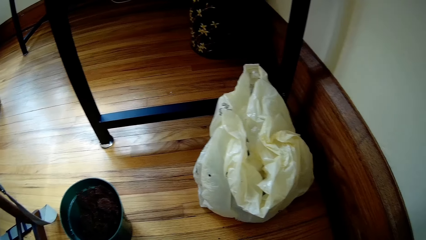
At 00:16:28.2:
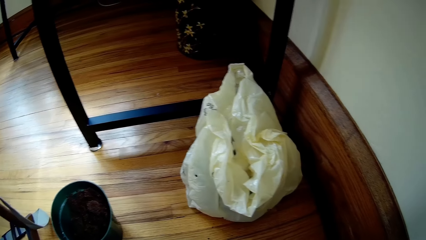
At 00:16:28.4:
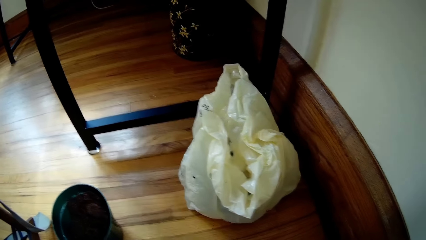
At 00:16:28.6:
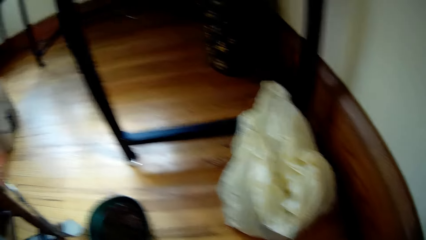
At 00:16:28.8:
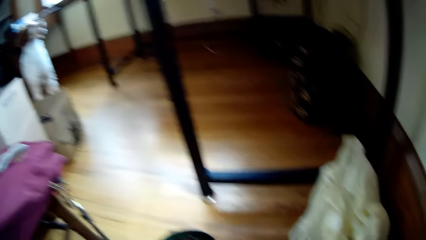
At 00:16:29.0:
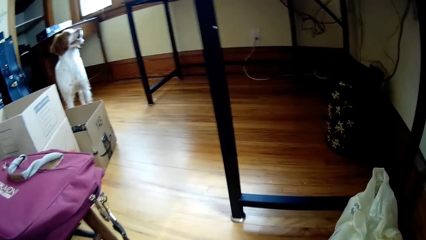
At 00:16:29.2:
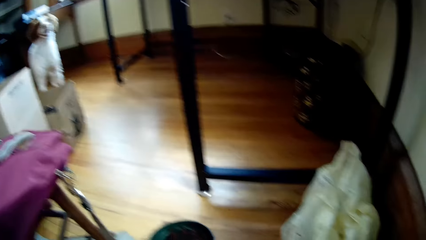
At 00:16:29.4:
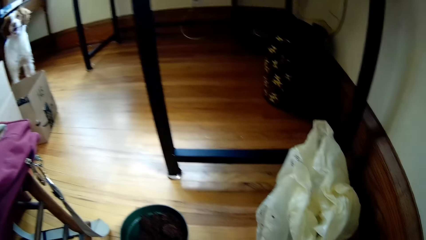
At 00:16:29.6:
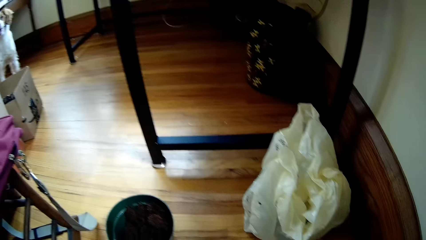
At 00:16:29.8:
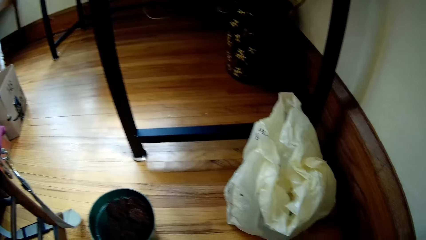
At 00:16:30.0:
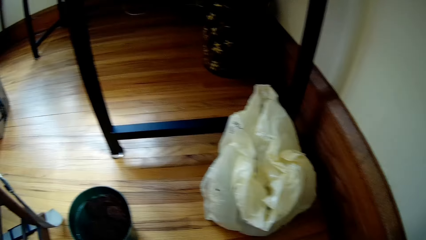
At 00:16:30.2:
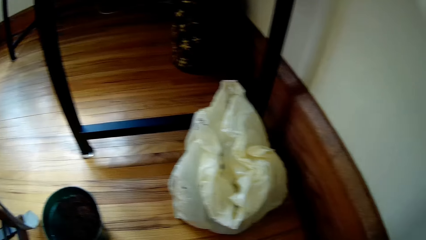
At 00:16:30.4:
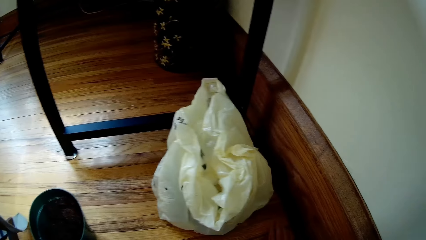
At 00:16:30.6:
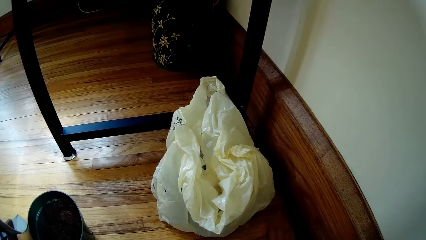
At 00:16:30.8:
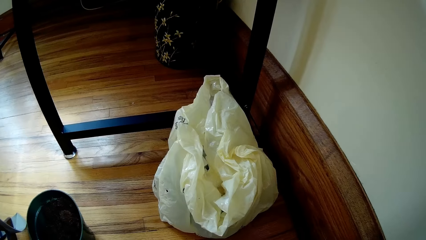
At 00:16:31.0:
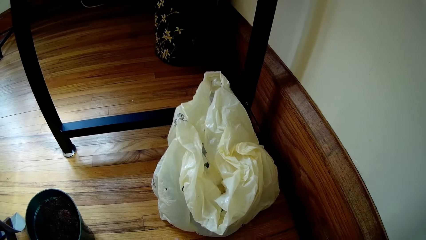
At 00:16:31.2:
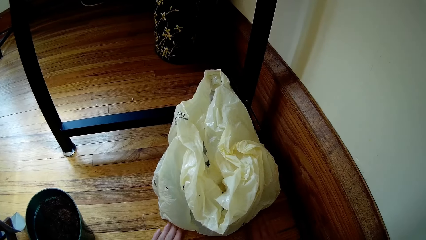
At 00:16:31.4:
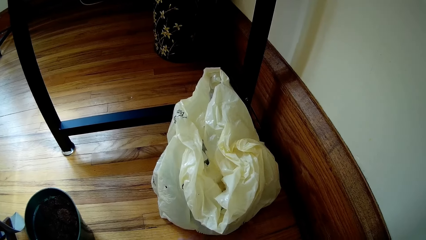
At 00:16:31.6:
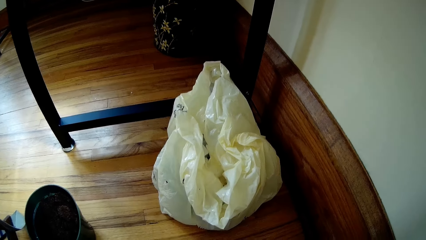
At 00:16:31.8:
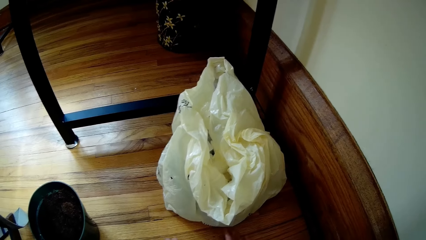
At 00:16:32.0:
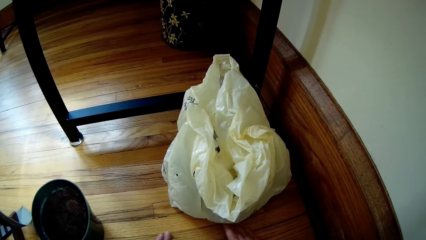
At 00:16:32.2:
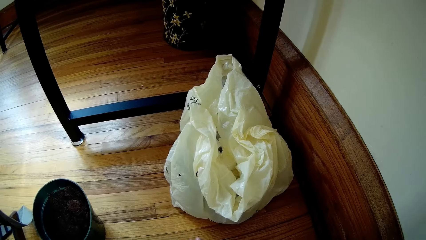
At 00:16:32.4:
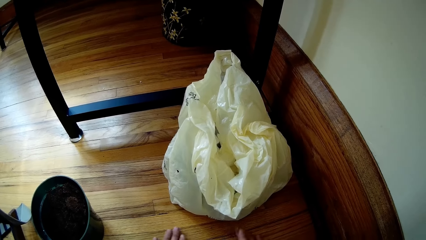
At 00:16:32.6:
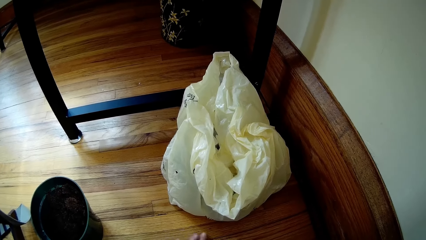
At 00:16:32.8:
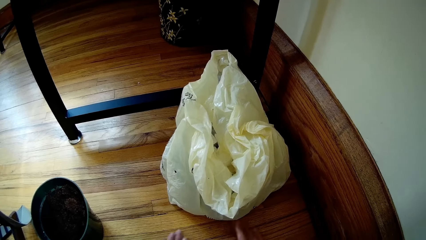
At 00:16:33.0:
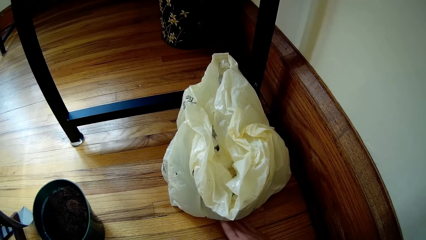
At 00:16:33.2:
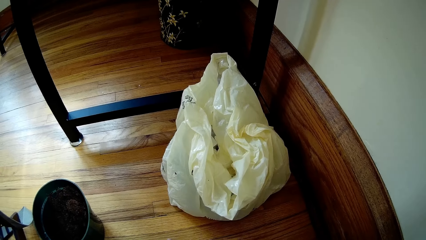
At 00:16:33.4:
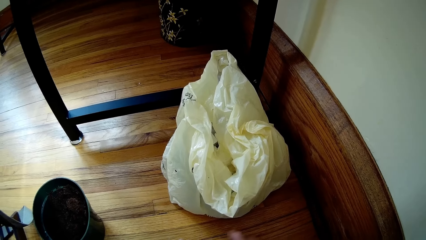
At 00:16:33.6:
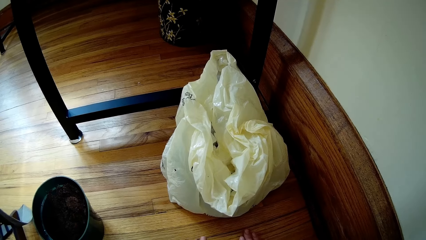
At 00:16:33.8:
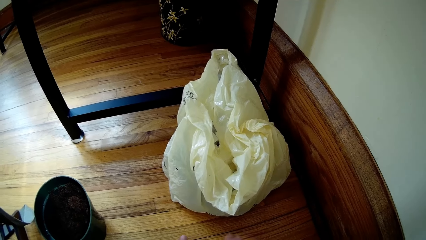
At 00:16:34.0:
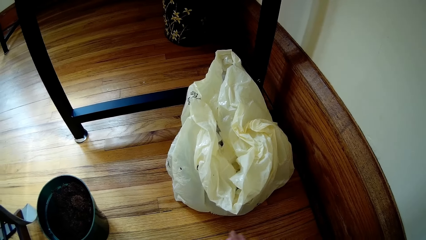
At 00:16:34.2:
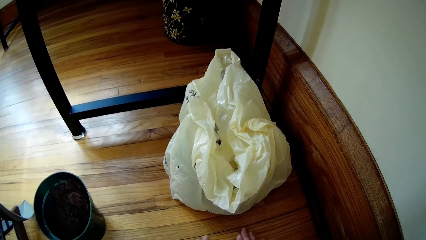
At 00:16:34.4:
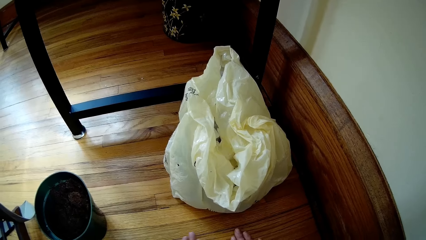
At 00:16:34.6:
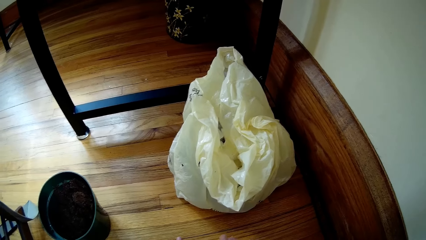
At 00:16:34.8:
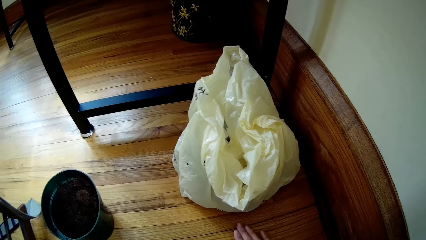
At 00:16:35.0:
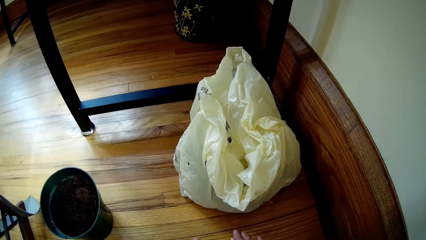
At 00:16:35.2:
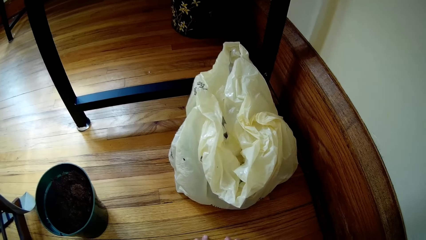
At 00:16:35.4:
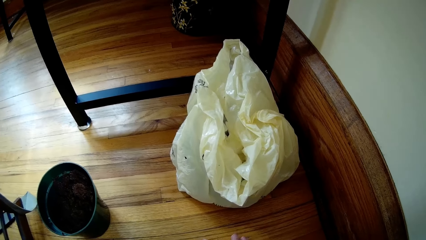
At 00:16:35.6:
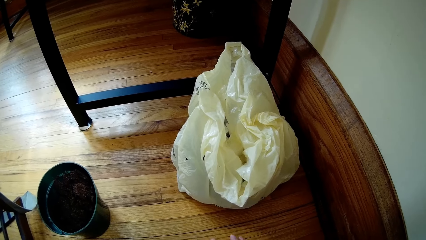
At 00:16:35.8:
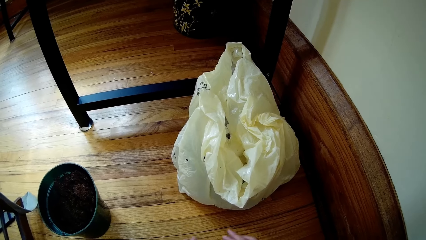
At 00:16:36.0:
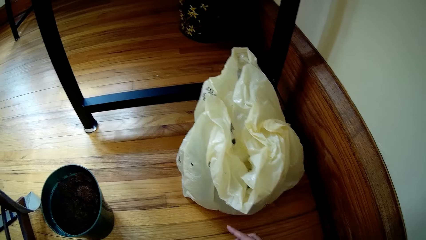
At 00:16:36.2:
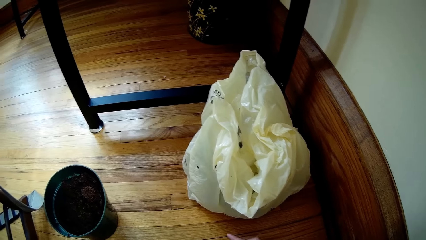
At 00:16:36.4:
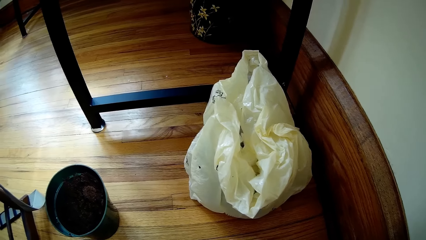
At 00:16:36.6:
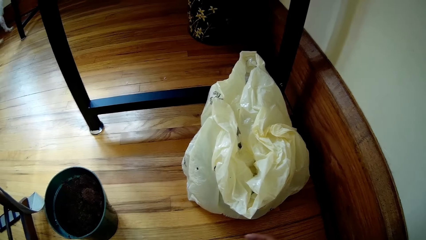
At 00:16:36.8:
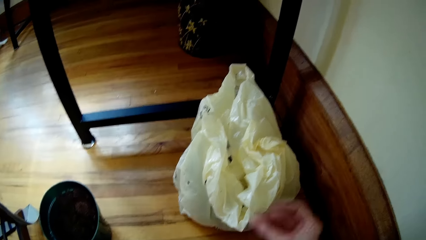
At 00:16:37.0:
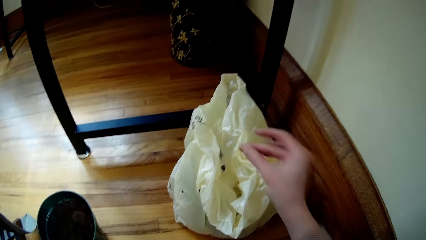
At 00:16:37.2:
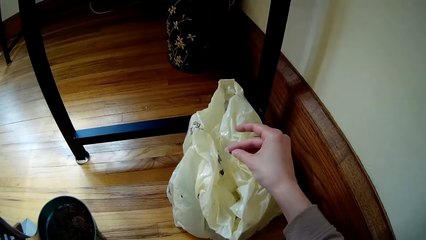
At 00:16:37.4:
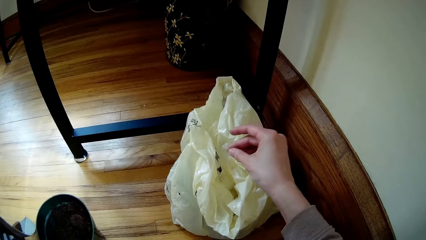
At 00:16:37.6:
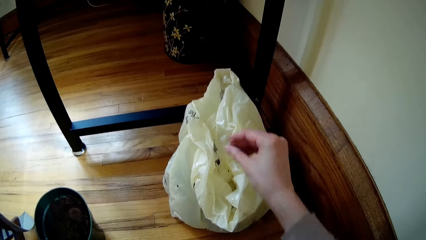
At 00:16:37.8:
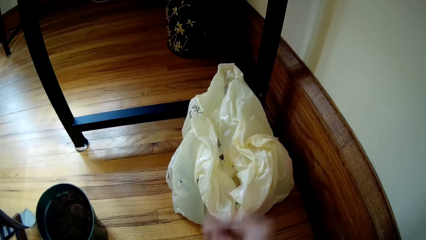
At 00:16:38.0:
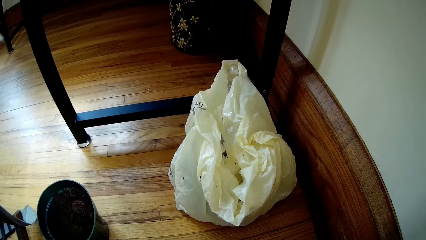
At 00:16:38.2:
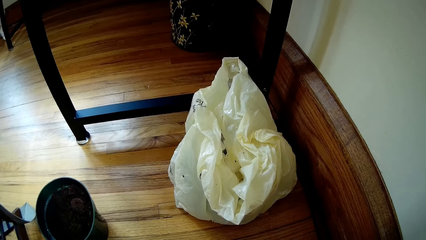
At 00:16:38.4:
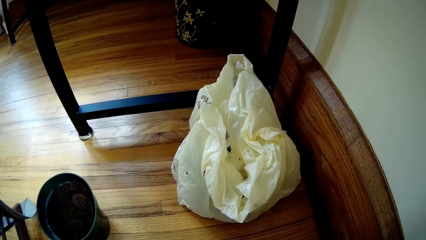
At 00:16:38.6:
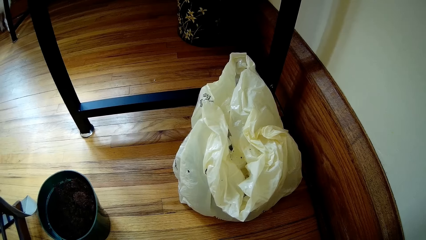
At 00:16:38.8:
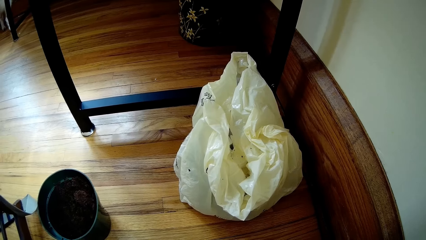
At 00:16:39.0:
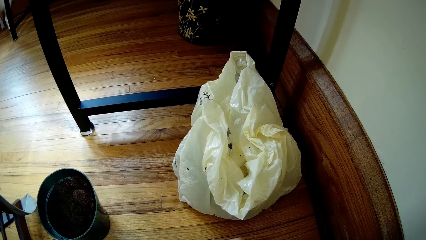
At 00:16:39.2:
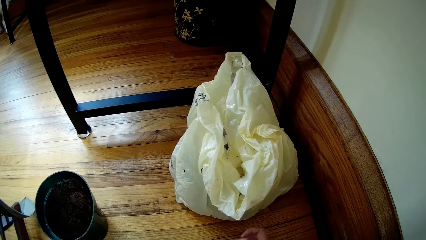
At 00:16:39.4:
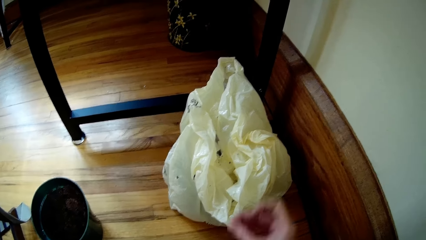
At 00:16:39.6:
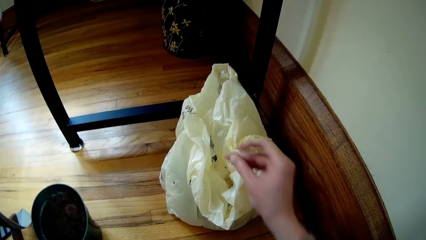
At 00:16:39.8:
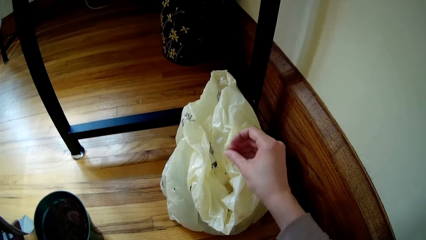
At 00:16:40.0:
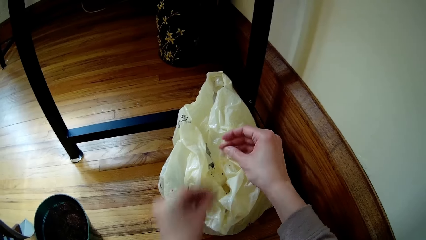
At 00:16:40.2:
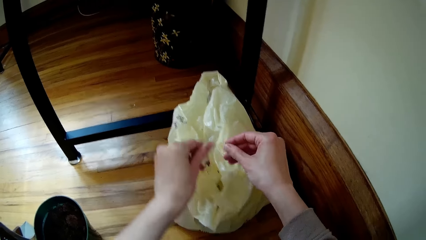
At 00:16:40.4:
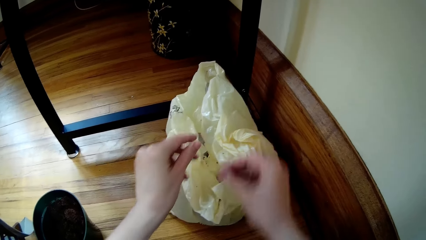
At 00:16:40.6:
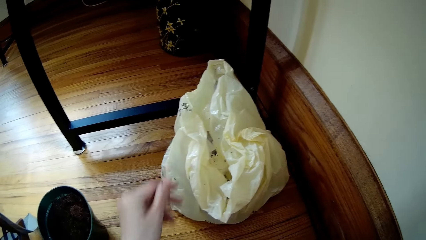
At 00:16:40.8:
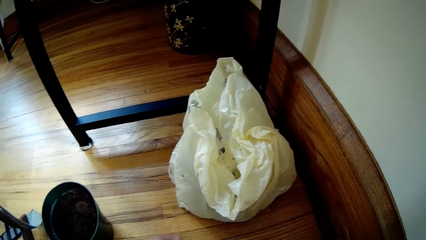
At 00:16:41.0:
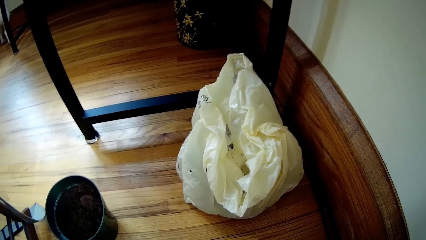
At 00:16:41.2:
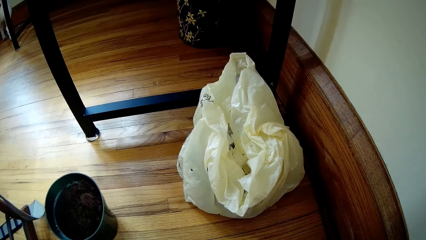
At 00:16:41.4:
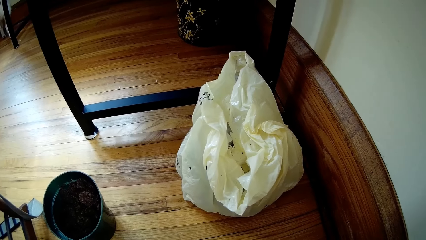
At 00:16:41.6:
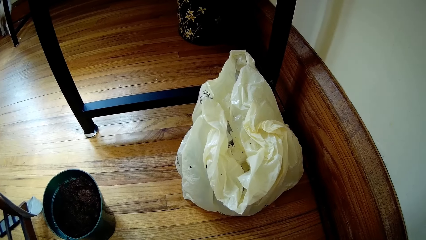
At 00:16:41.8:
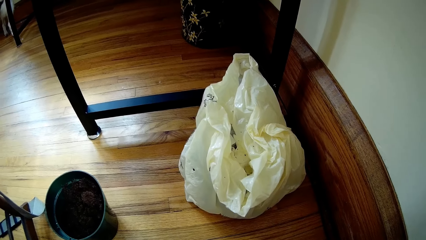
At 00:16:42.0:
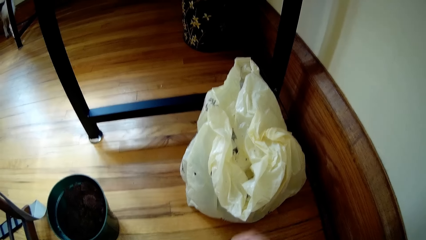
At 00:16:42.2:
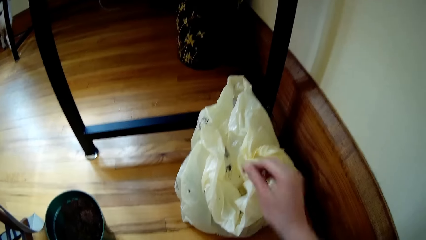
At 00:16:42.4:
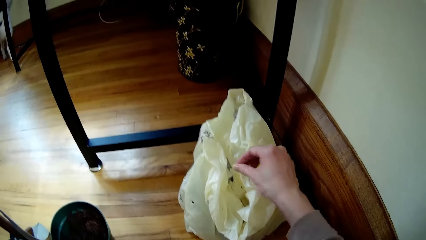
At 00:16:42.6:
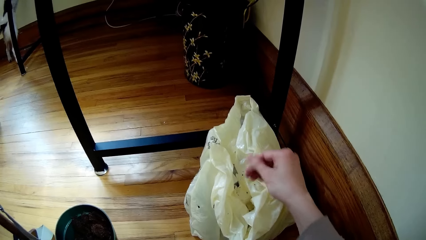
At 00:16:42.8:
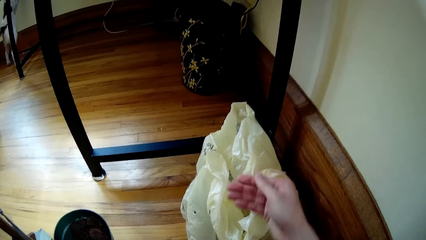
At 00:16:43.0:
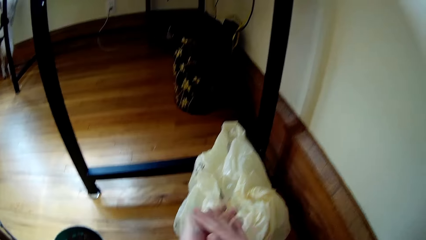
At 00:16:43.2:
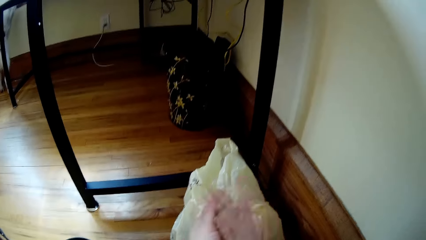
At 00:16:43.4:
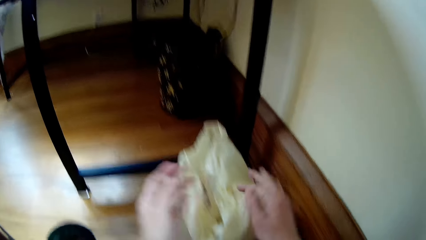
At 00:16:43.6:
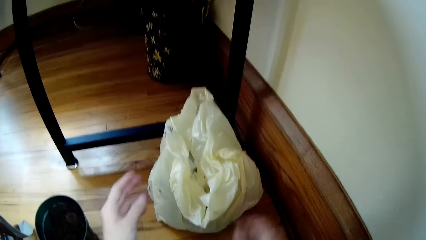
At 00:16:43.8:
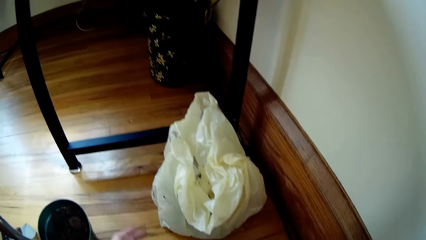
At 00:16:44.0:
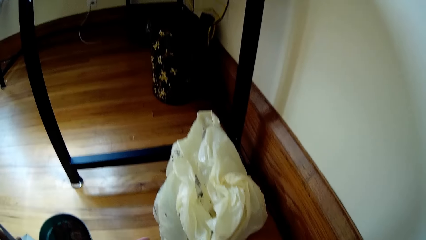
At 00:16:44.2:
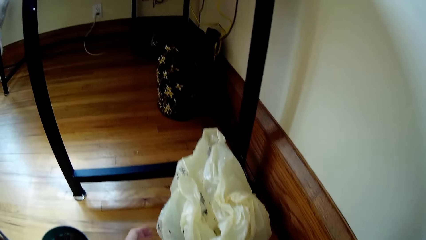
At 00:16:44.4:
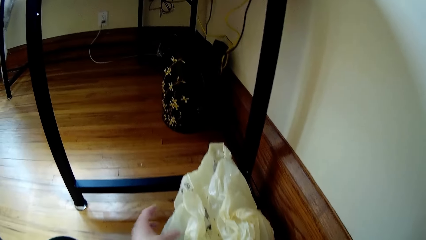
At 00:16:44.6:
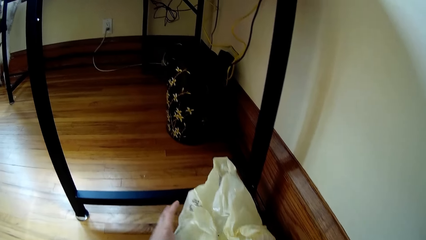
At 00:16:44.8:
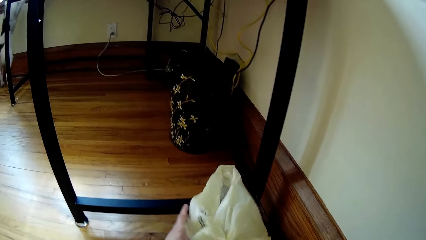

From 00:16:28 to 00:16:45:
The camera wearer cleans the floor with both hands. They drop dirt in the nylon bag or paper bag with their right hand. They wipe their hands.
